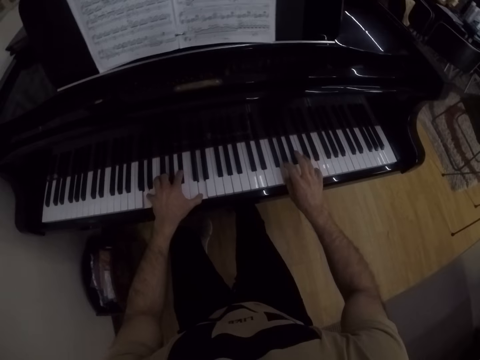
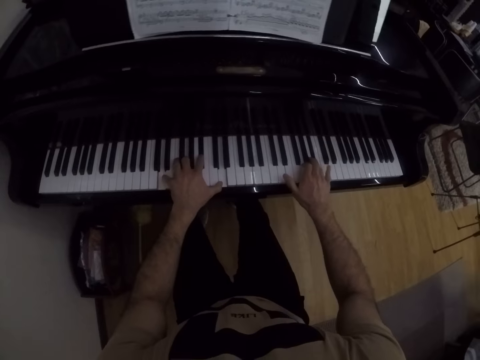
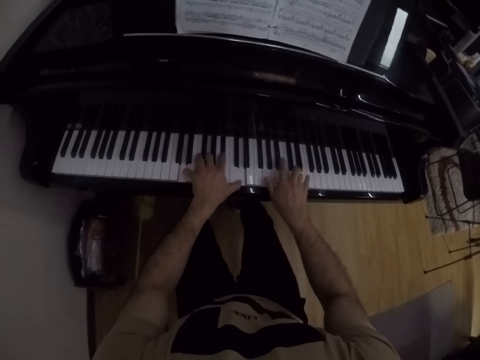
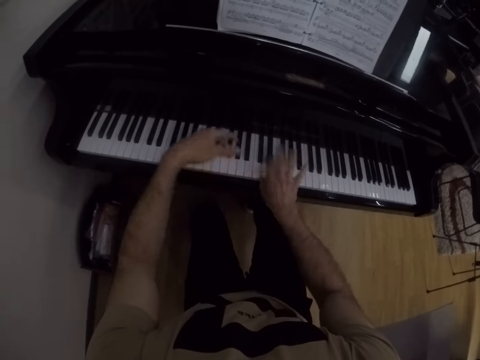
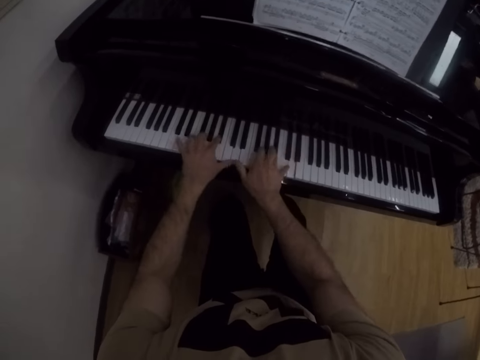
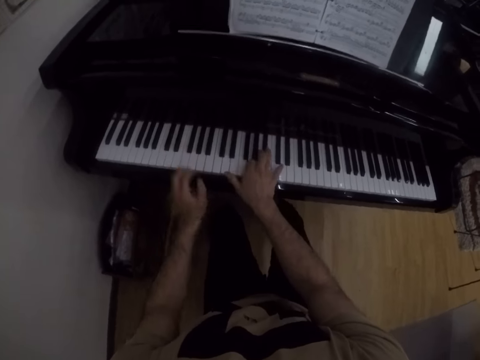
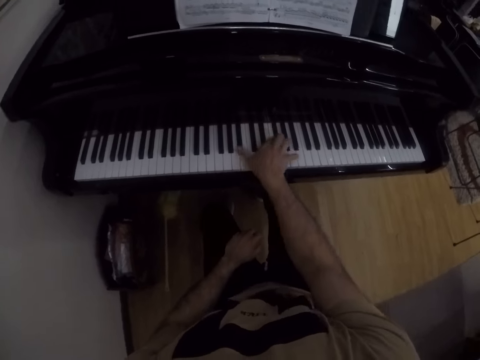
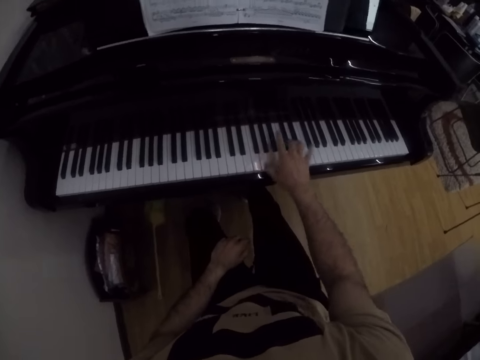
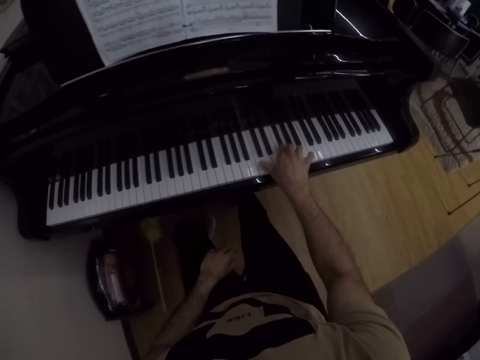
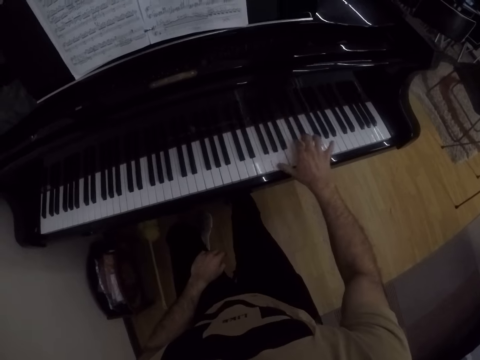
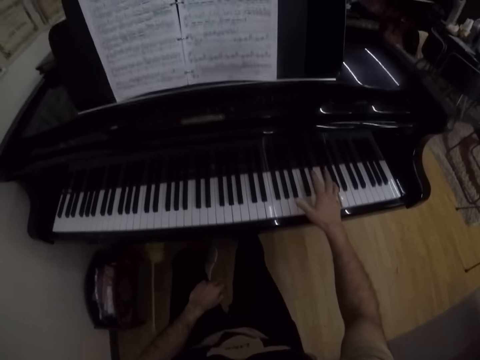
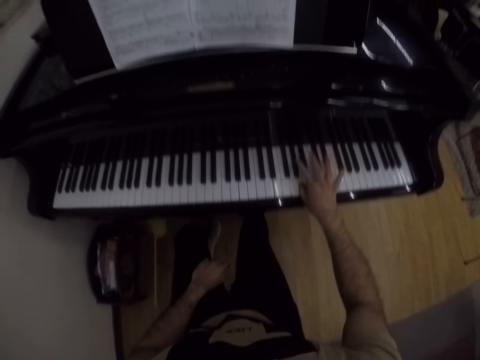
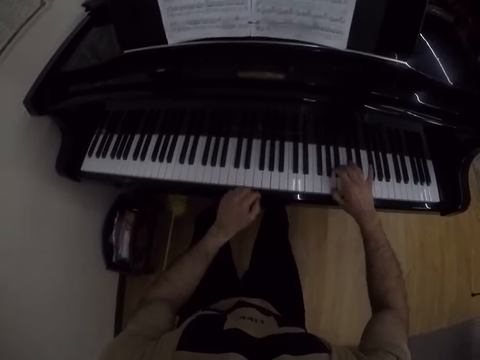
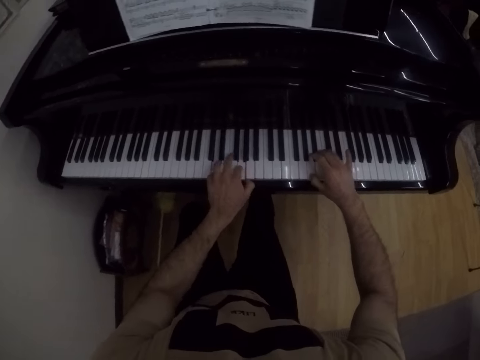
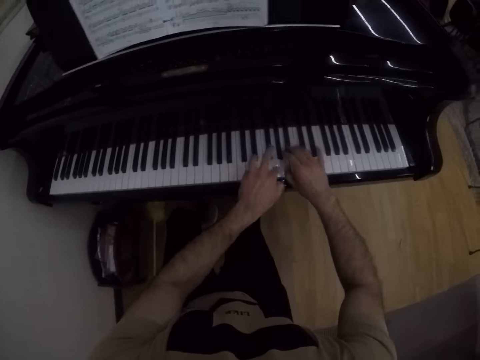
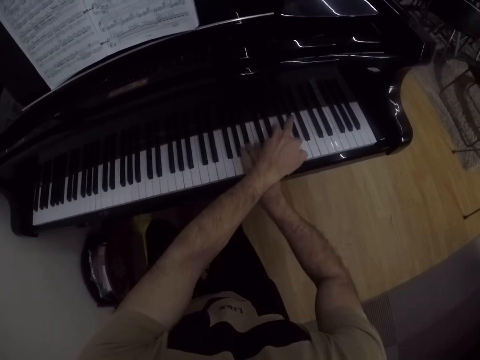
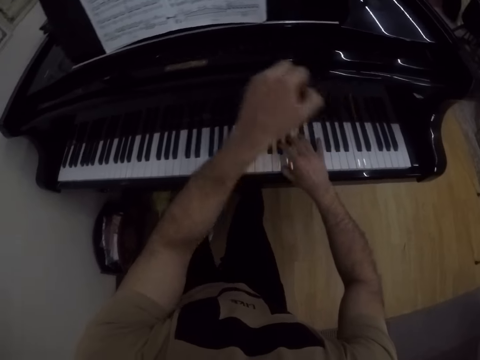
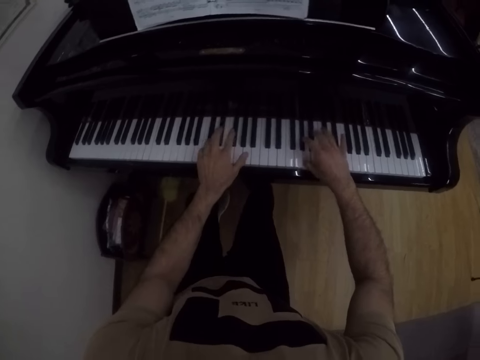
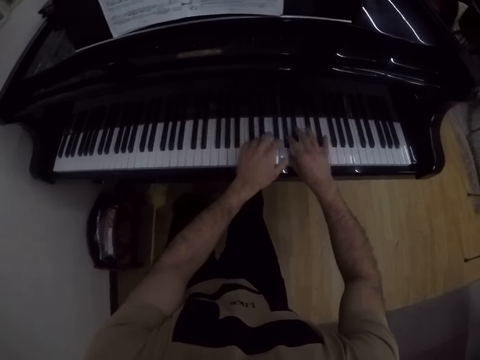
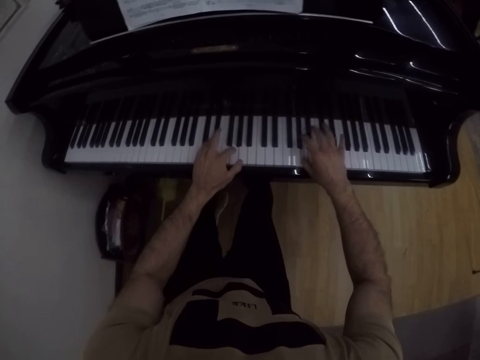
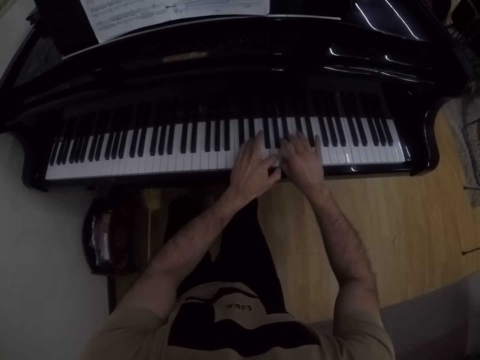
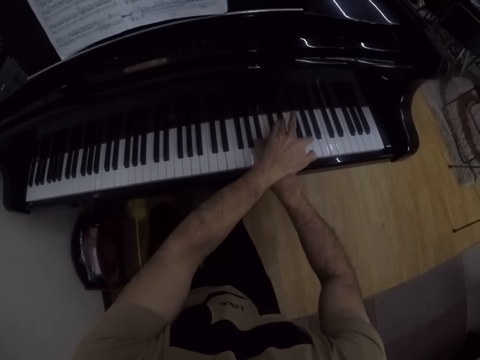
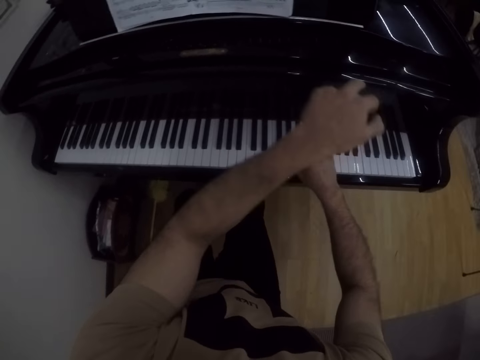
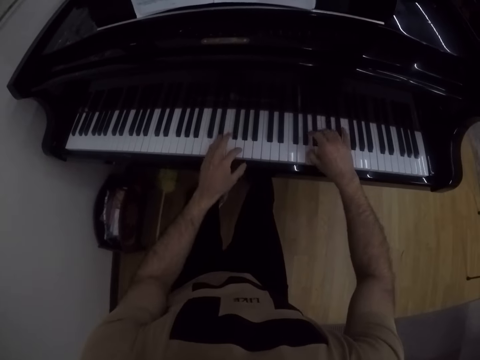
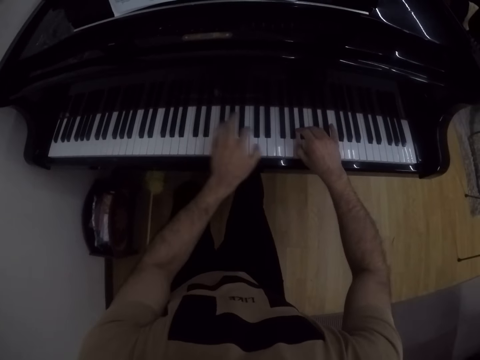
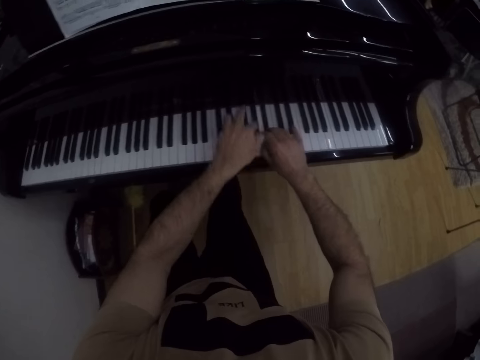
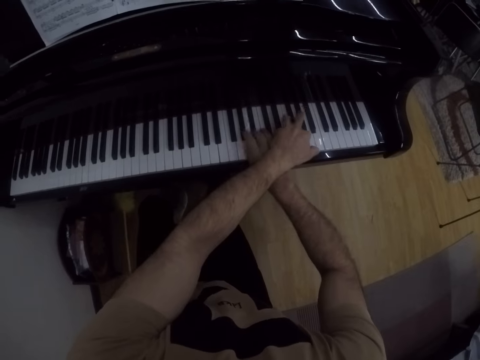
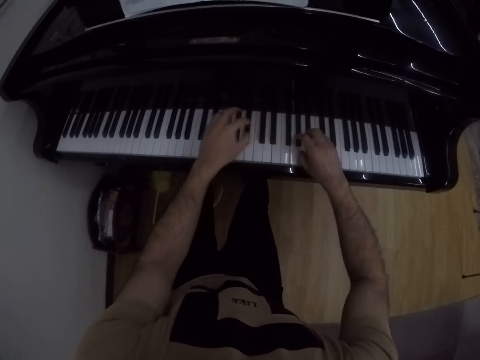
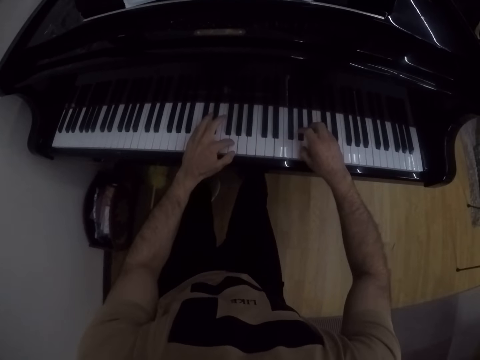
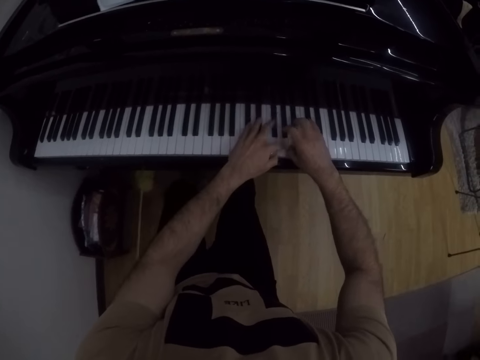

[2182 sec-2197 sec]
The camera wearer plays the piano with his right hand. He plays the piano with both hands.

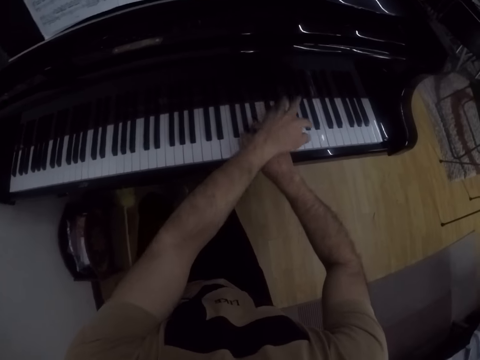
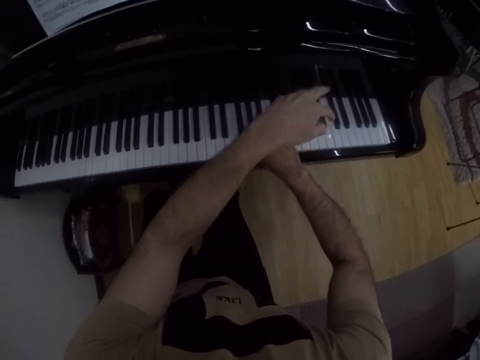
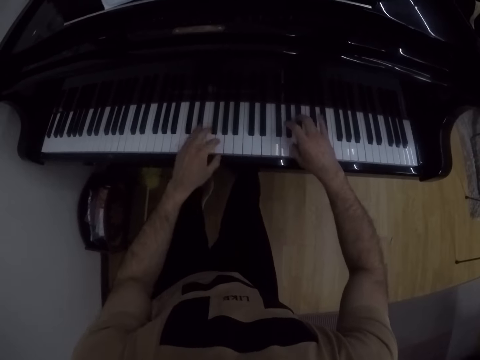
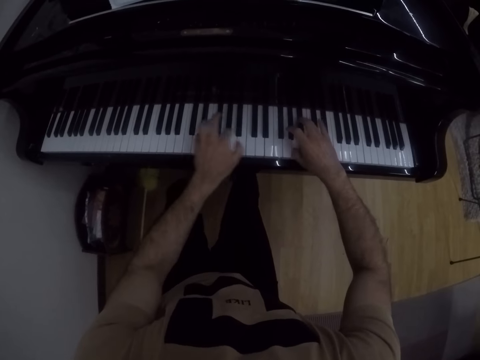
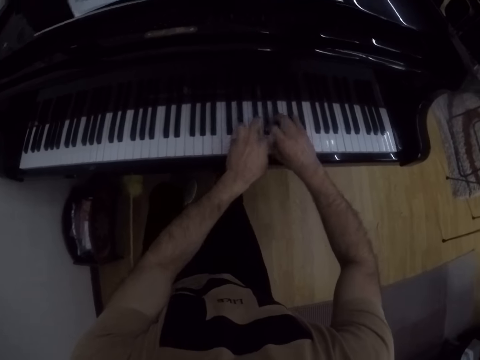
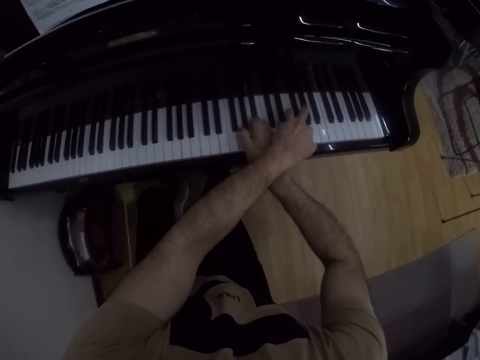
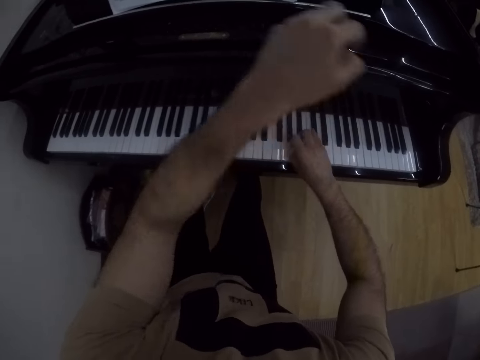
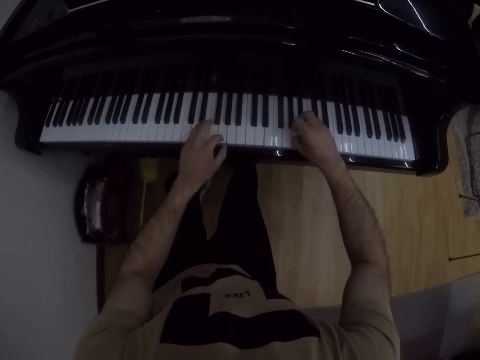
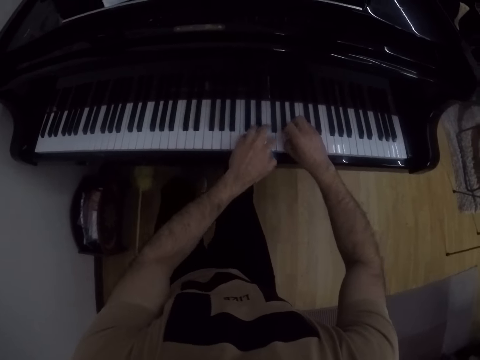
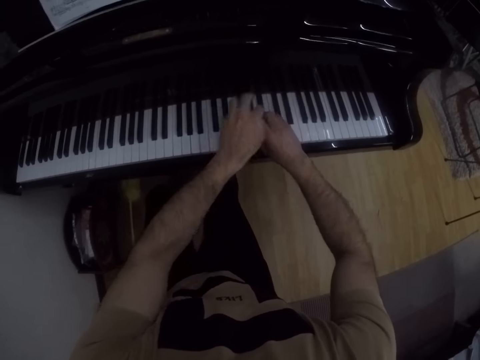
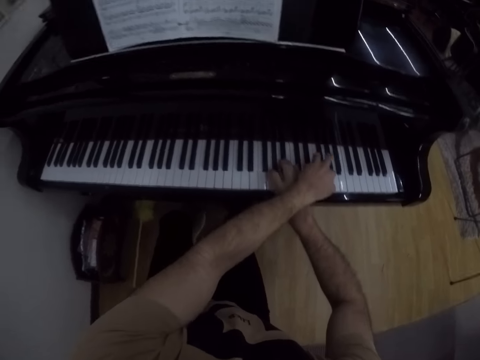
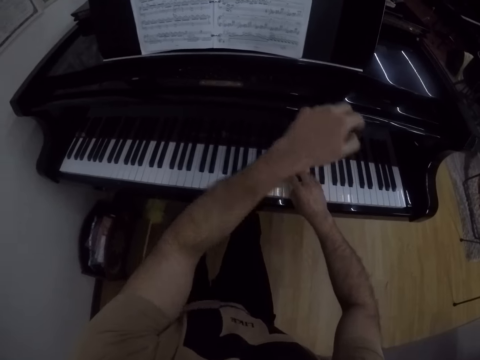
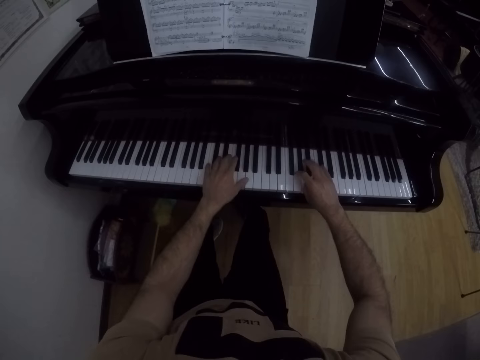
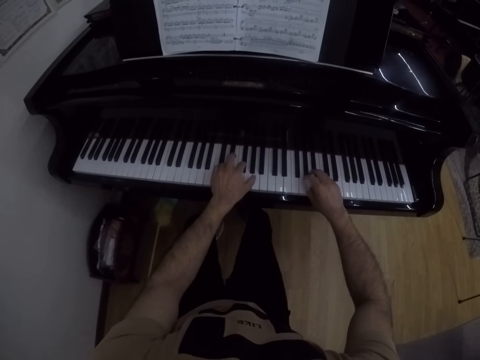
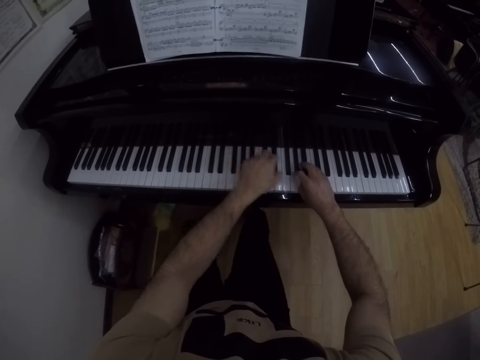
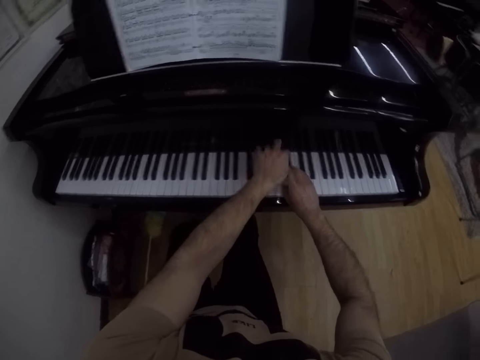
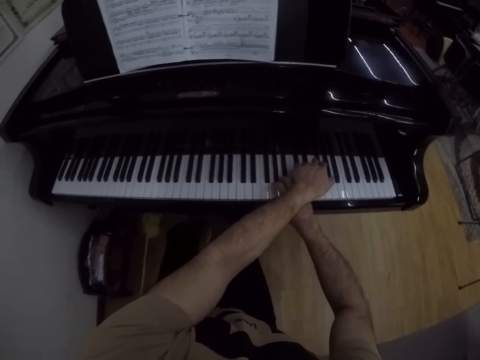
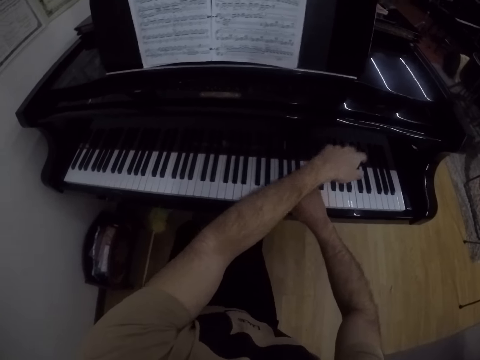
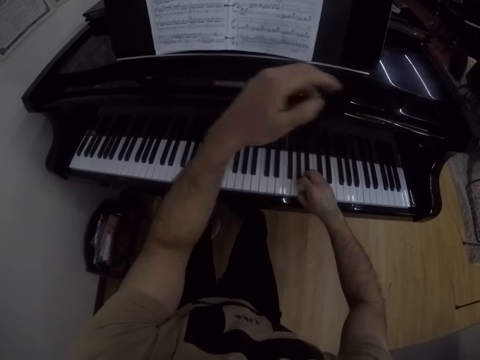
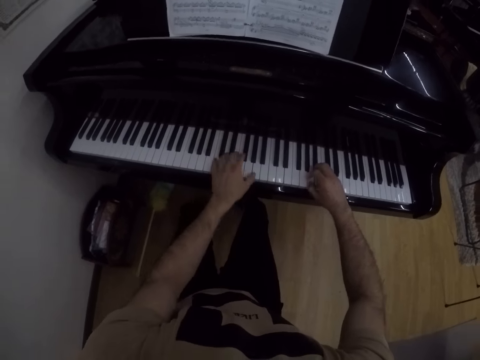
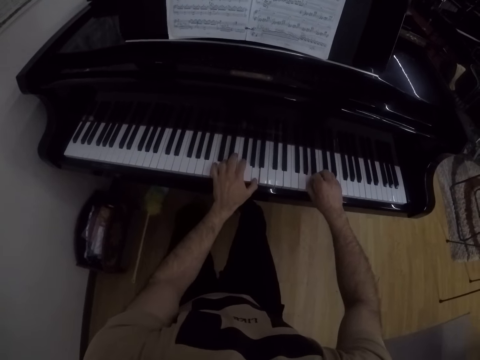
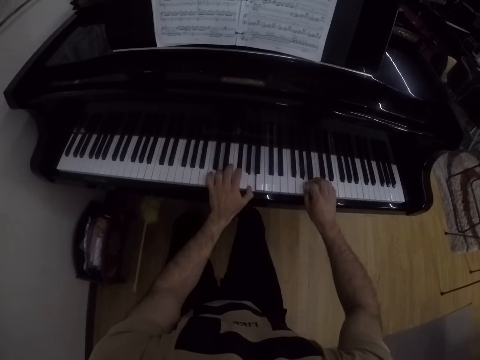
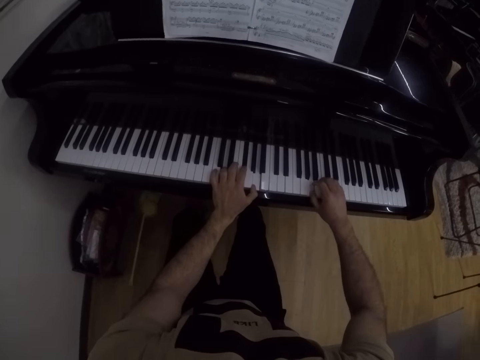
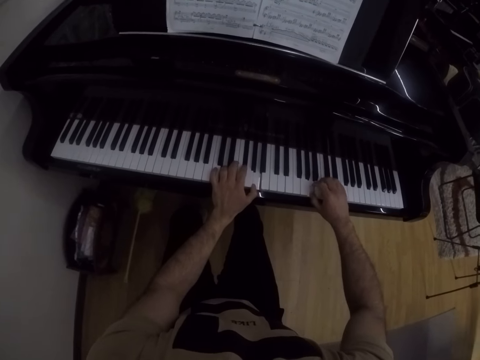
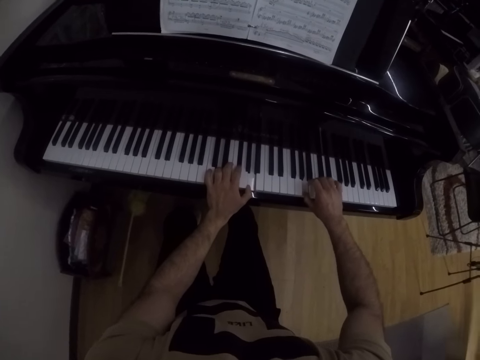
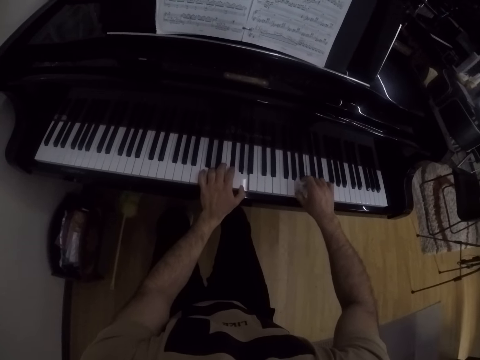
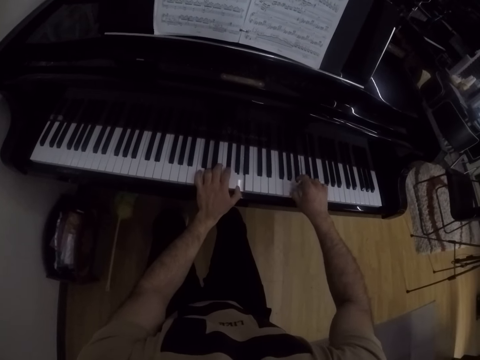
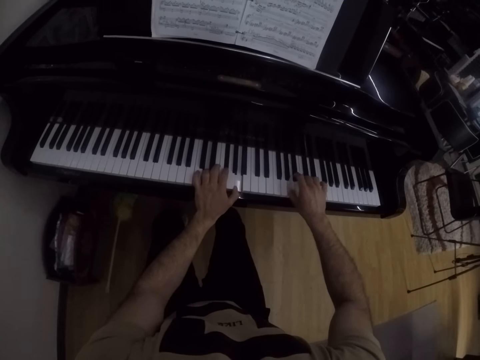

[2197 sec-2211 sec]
The camera wearer moves the hand. He plays the piano with both hands. He plays the piano with his right hand.
